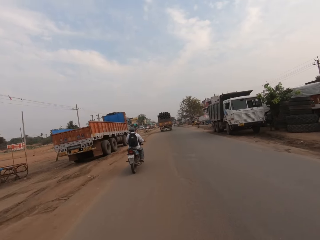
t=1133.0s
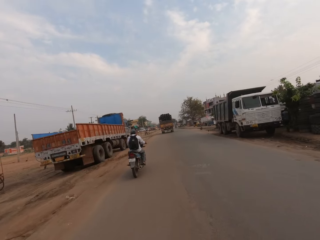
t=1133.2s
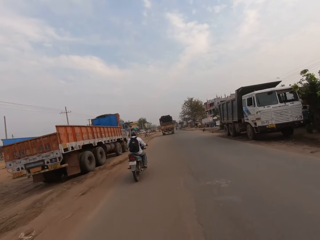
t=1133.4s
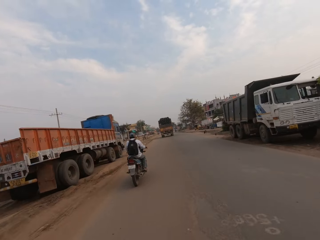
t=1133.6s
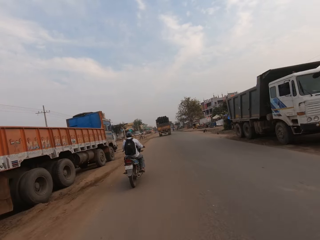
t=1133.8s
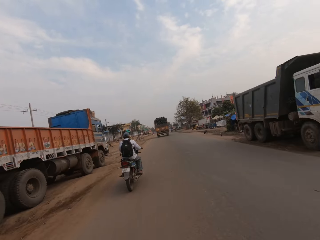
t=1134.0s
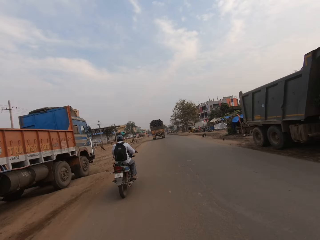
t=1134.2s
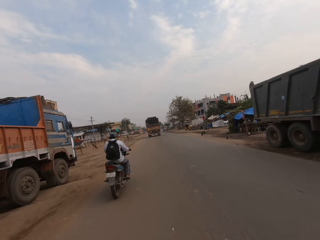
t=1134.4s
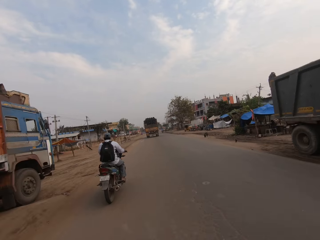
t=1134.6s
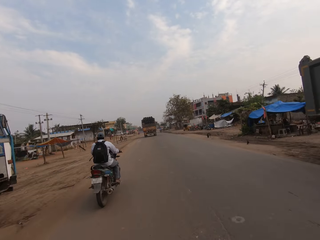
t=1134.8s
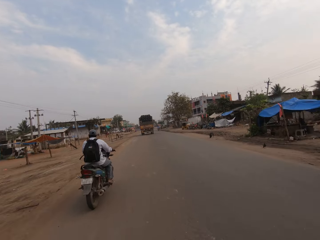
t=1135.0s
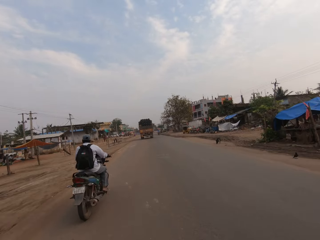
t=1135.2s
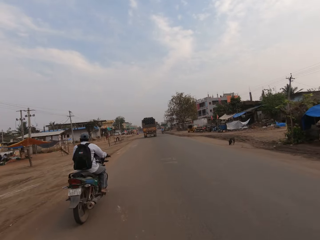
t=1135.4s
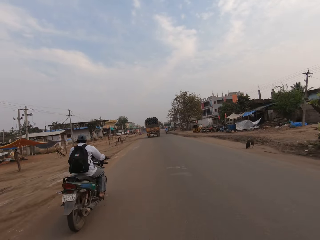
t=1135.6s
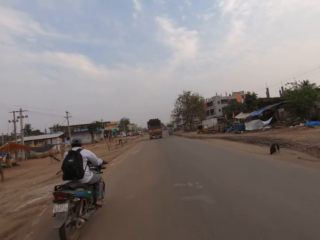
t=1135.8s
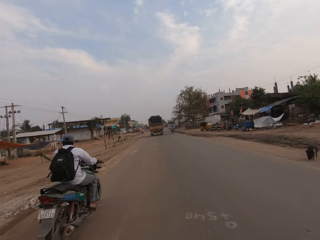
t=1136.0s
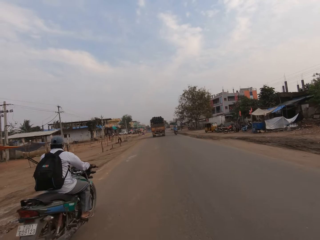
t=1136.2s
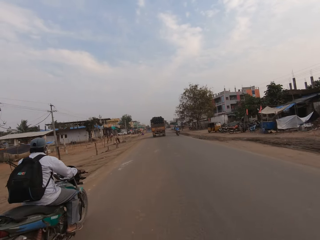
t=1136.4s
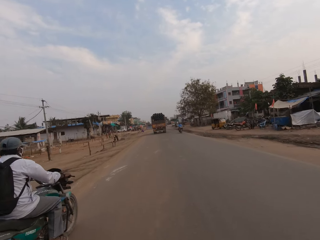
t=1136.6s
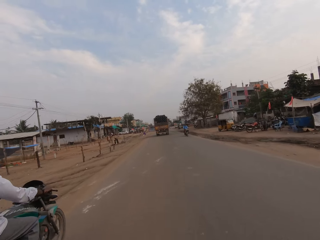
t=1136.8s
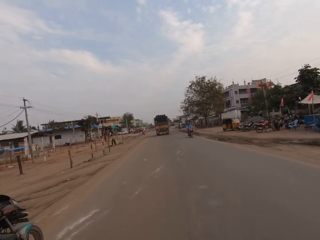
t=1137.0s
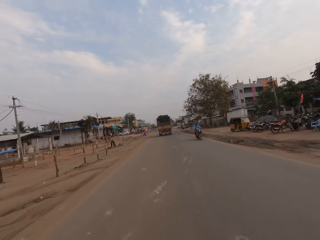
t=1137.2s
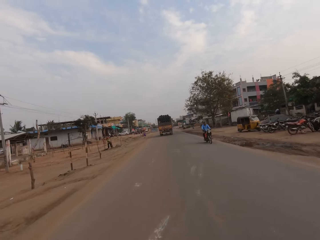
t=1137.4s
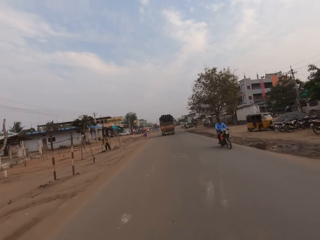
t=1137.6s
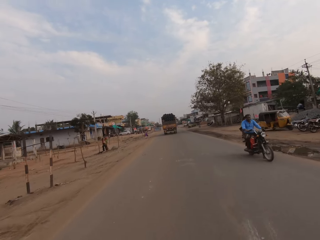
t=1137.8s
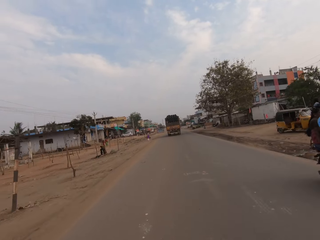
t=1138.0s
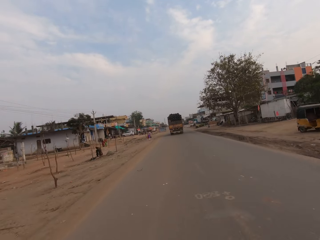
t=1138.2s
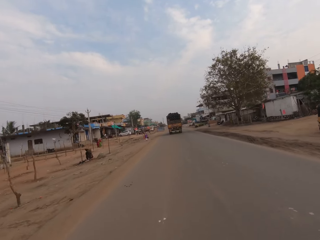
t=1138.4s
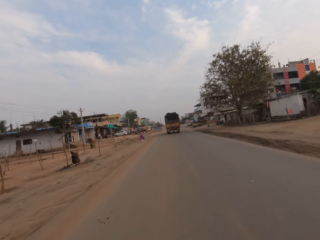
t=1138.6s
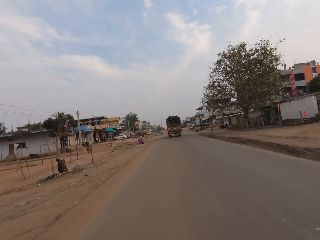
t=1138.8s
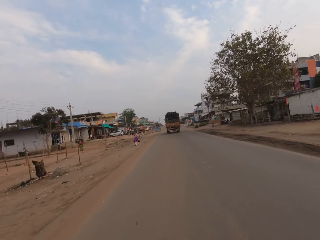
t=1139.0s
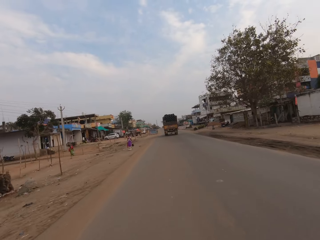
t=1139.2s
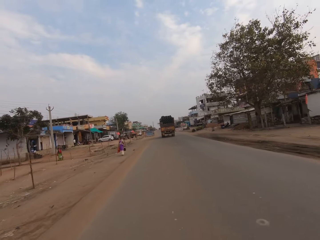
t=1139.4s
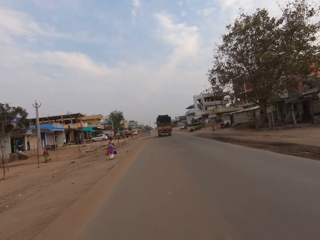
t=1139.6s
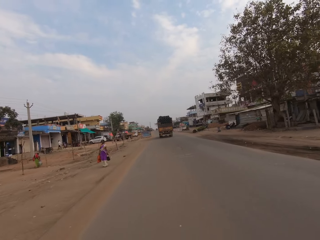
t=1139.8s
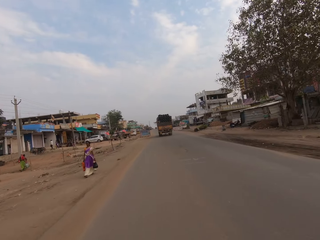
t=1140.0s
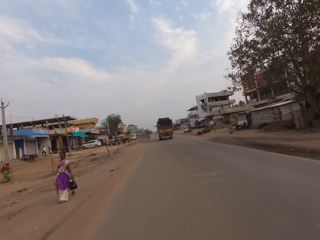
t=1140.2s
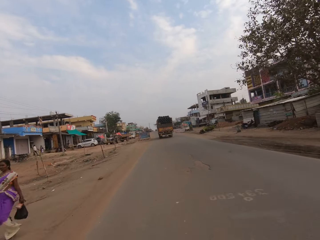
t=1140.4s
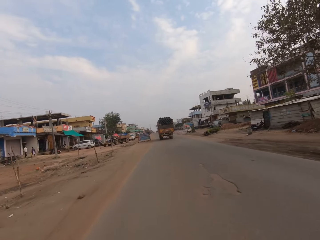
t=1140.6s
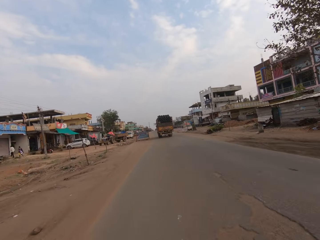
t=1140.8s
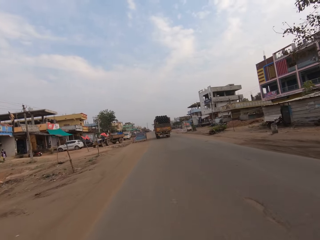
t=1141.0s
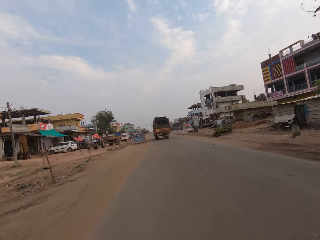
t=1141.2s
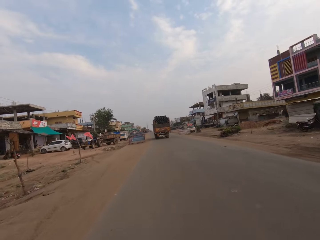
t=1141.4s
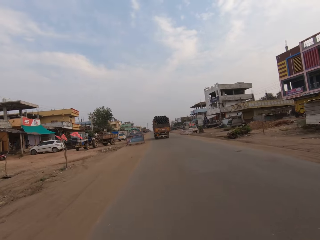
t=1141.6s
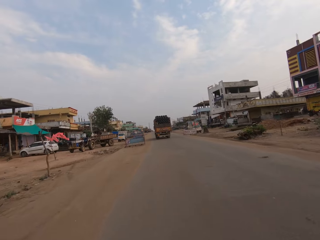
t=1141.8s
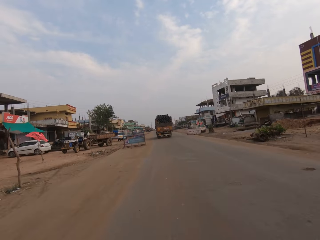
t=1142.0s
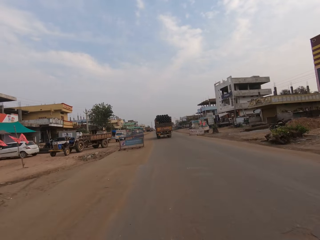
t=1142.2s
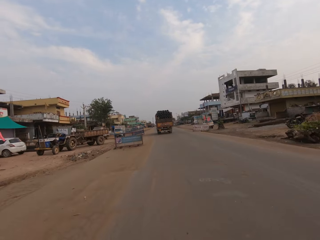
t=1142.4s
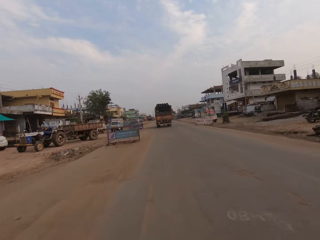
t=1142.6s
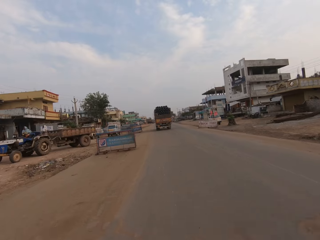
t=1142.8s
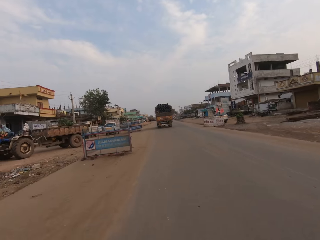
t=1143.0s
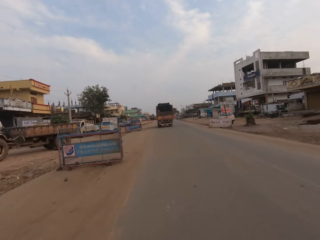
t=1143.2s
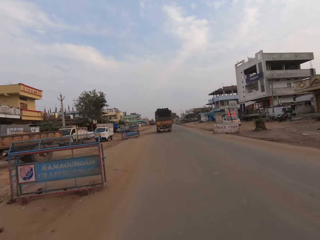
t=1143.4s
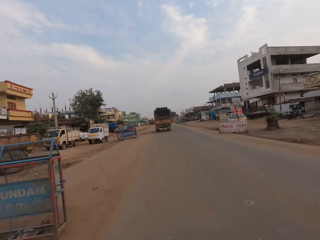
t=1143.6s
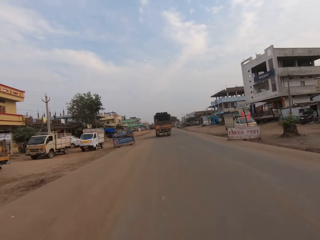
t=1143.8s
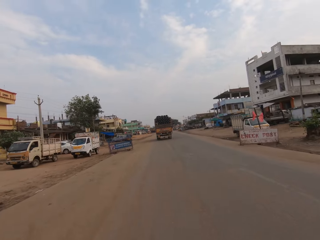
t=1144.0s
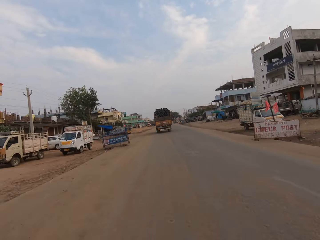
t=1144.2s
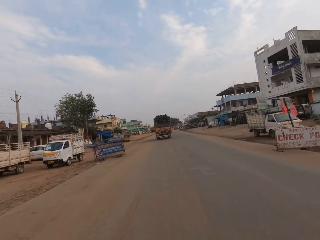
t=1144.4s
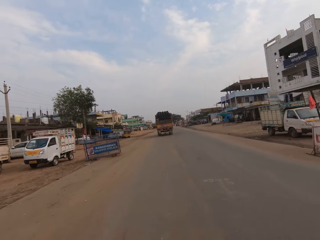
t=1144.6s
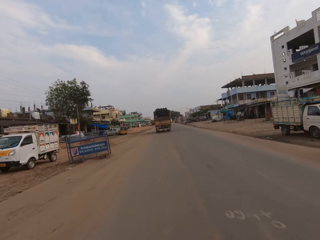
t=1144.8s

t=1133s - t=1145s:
The camera wearer overtakes a motorcycle on the road. They ride on a highway.

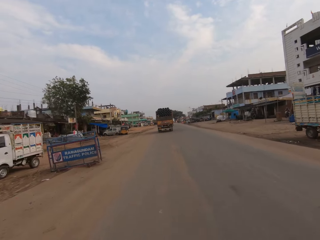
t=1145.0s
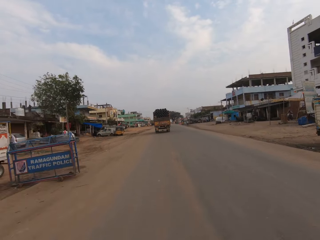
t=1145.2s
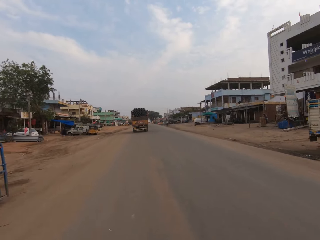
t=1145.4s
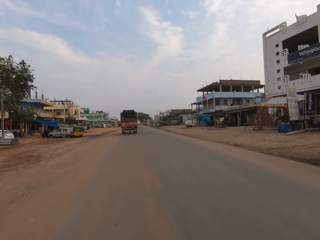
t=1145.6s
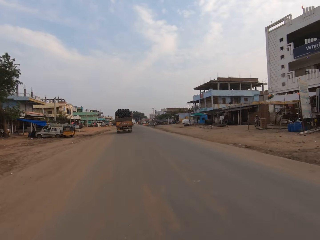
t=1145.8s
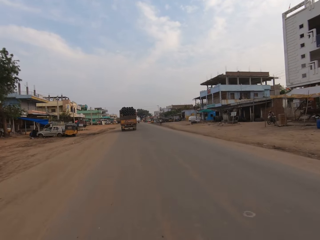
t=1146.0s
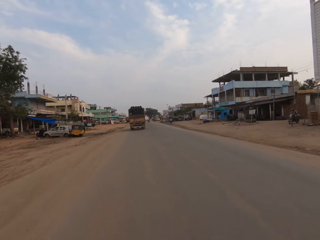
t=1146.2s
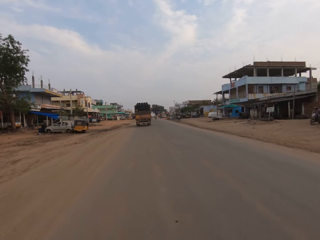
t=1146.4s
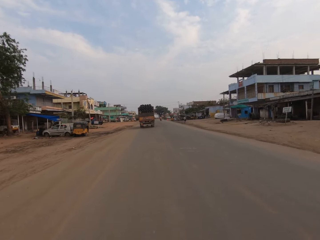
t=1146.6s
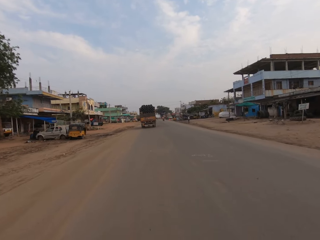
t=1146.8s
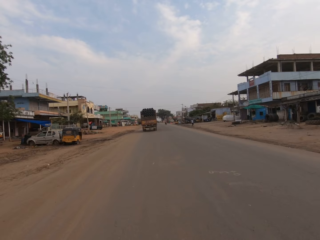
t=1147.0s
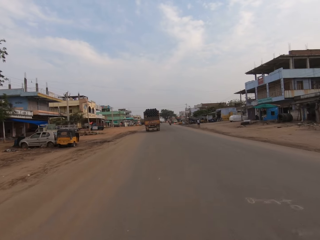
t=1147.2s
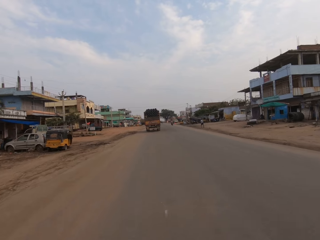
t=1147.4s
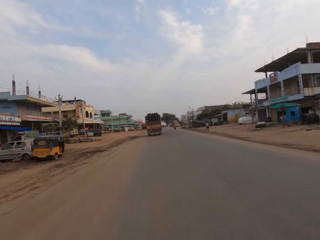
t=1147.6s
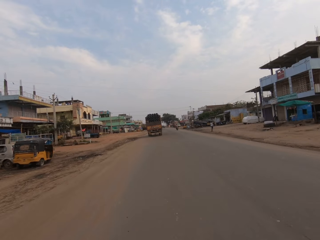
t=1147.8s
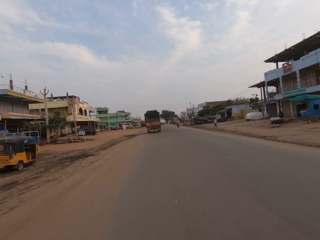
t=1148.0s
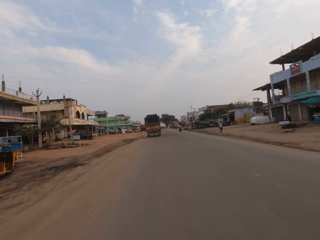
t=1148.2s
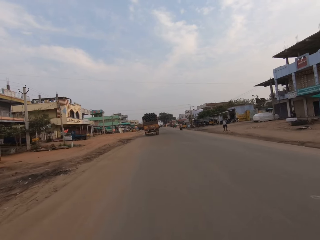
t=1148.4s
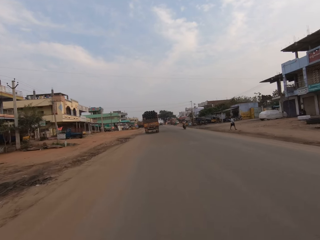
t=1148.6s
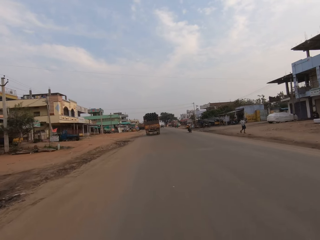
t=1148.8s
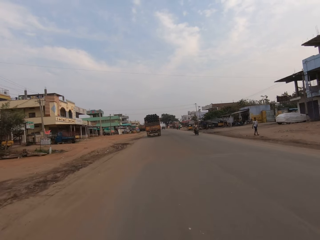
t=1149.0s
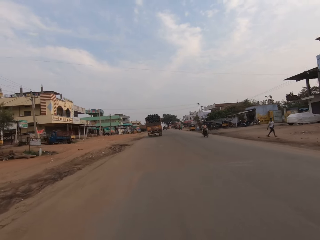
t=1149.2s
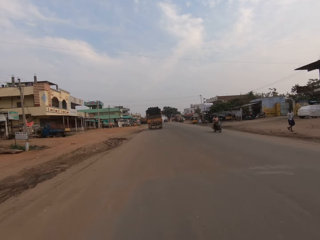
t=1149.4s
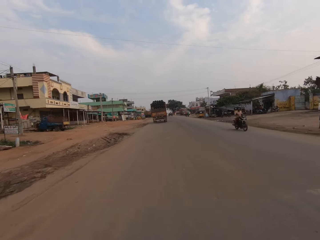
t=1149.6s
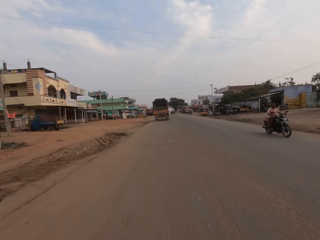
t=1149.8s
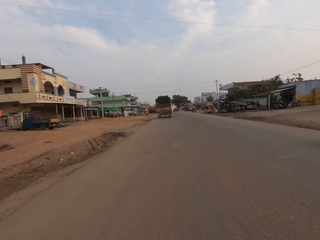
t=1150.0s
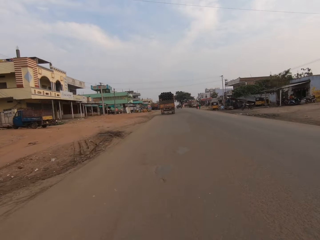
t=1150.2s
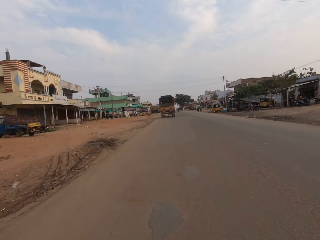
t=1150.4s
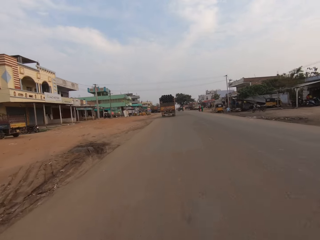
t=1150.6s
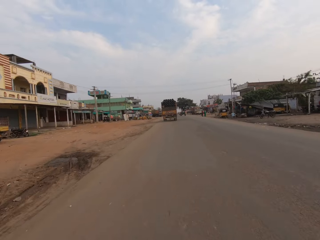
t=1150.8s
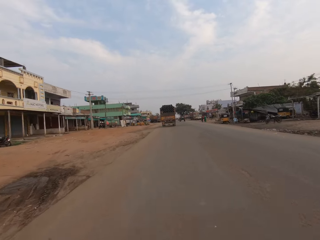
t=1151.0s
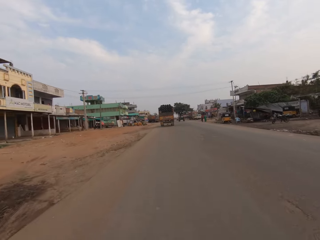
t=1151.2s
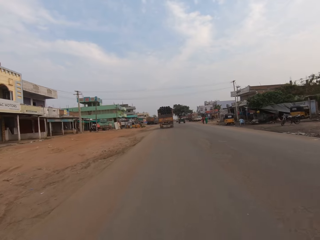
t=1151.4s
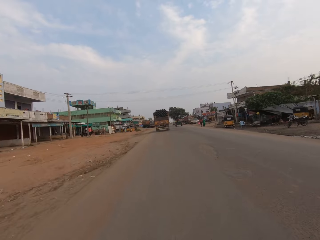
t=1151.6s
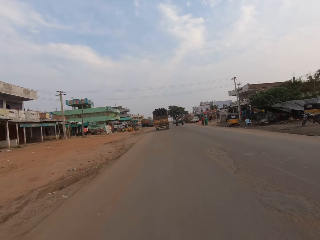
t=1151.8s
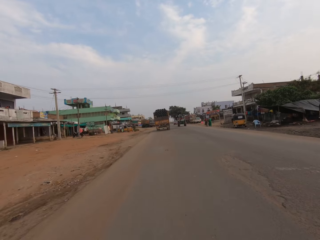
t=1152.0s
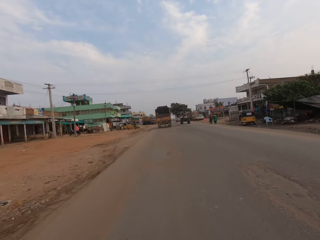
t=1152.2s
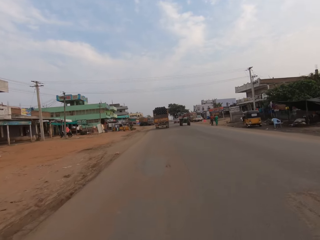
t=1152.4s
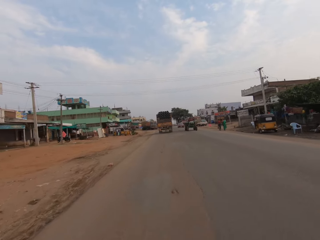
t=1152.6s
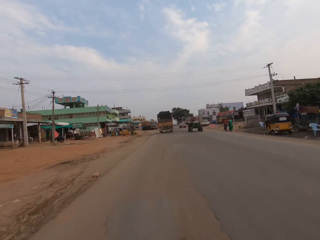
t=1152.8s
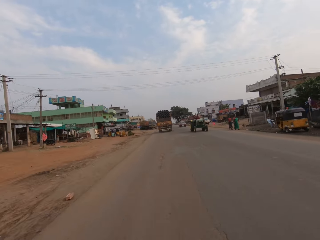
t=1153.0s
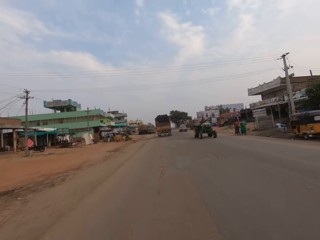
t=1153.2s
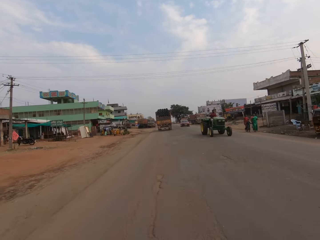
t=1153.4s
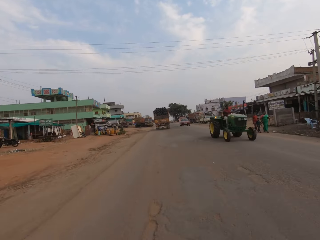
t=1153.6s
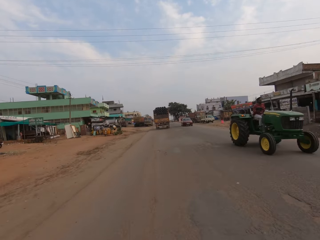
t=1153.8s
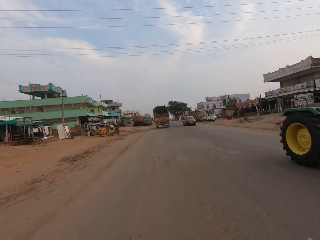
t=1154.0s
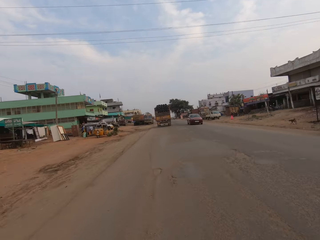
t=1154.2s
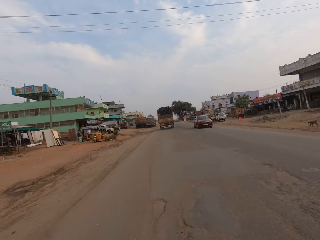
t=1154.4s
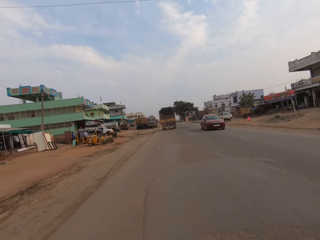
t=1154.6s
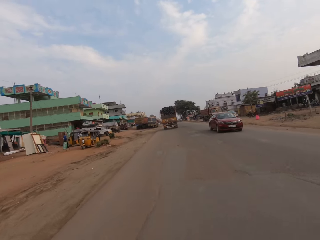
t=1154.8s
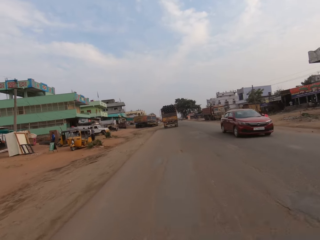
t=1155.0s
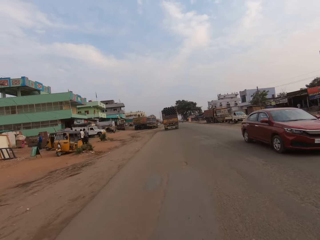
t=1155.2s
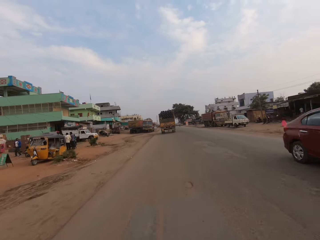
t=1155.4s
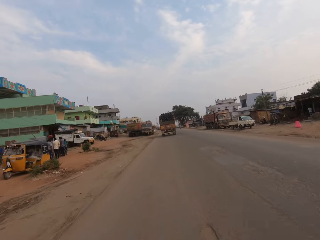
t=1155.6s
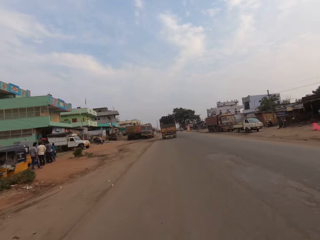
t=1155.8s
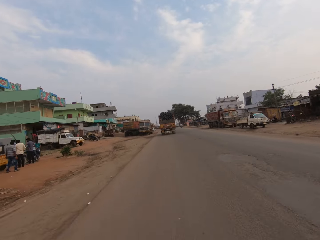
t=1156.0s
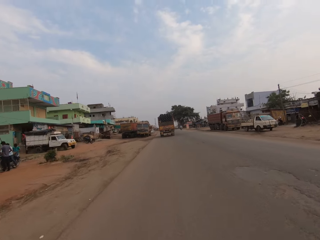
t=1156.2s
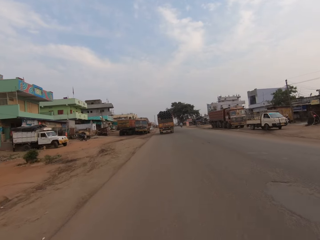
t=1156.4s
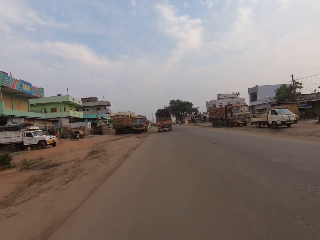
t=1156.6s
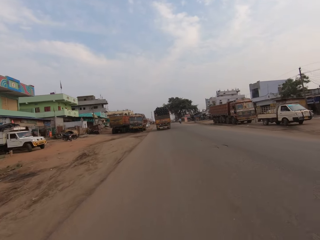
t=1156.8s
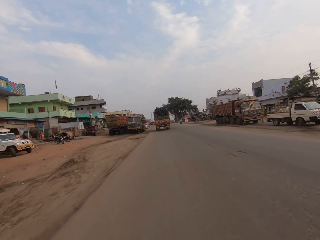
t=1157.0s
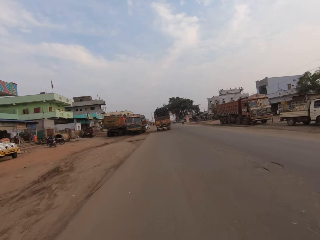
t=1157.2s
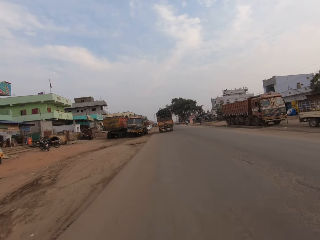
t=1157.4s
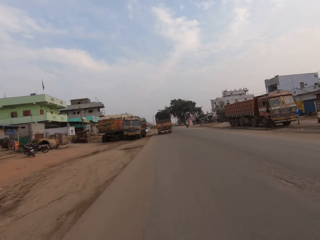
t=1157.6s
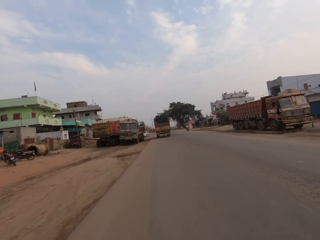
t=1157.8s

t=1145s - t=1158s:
The camera wearer rides the motorbike past a red car.
